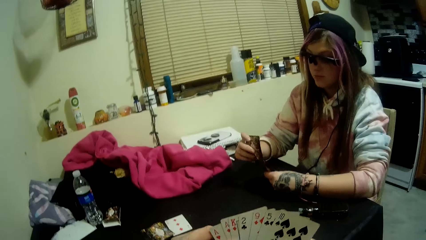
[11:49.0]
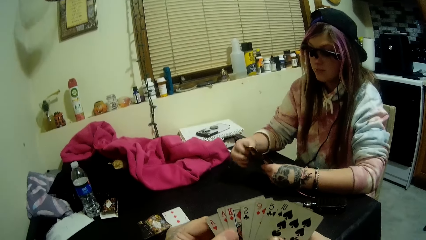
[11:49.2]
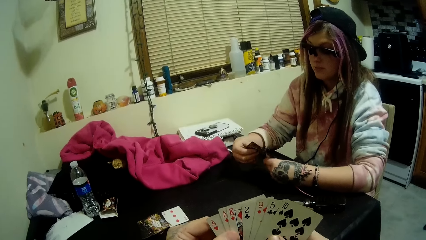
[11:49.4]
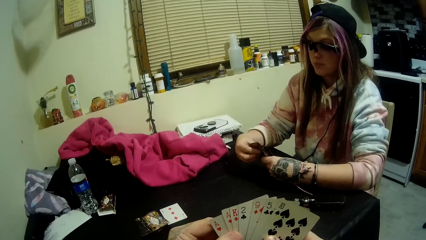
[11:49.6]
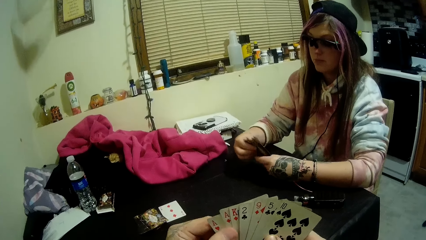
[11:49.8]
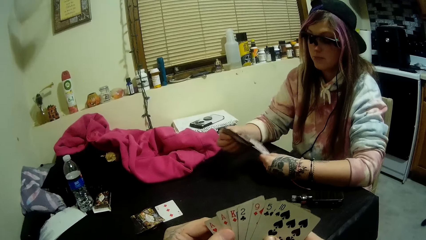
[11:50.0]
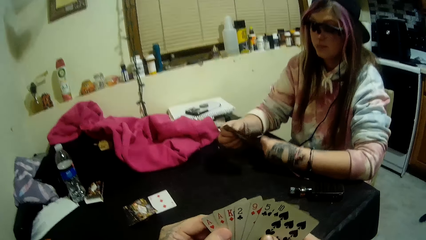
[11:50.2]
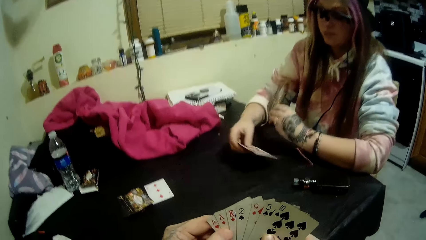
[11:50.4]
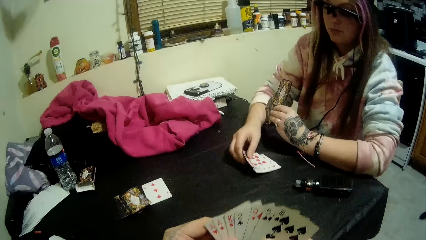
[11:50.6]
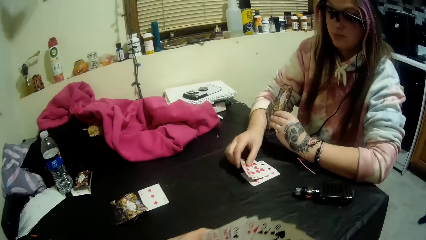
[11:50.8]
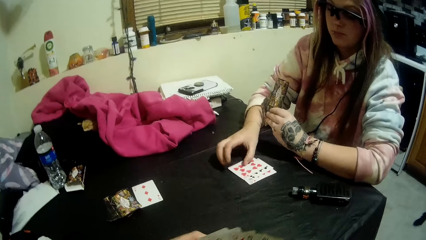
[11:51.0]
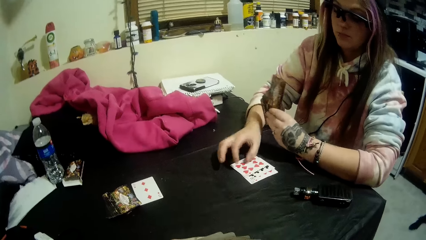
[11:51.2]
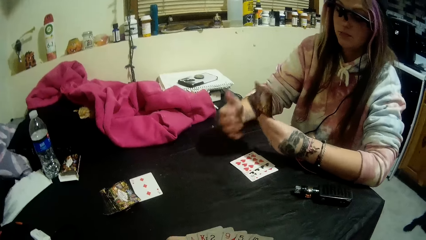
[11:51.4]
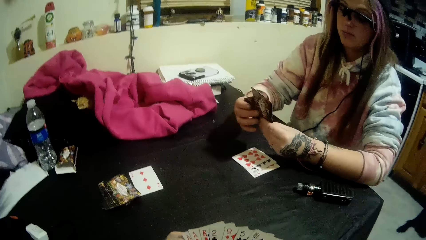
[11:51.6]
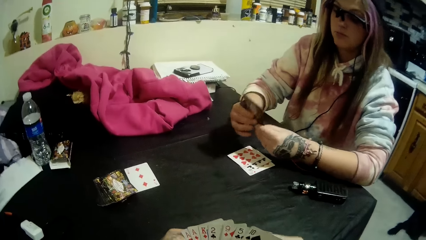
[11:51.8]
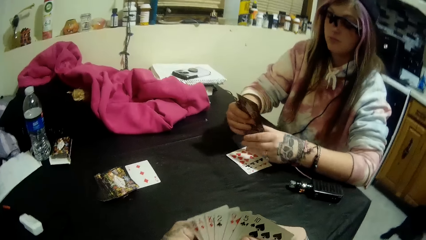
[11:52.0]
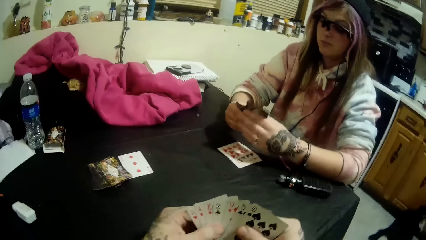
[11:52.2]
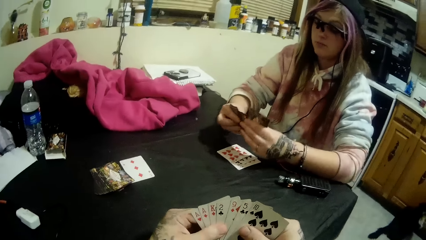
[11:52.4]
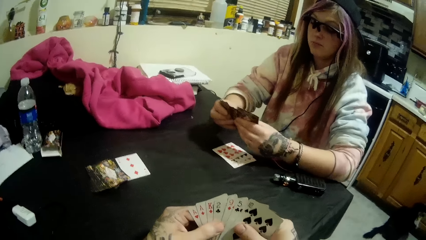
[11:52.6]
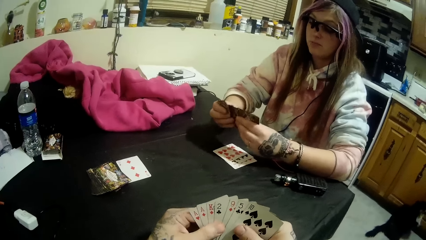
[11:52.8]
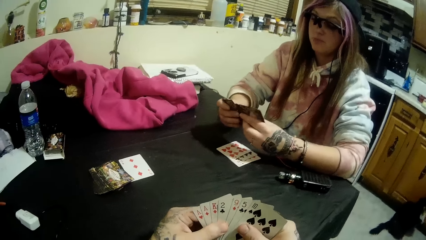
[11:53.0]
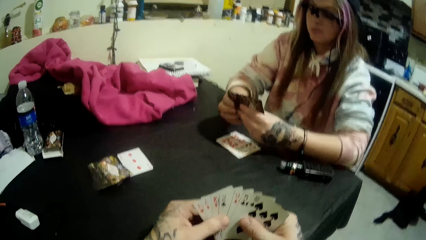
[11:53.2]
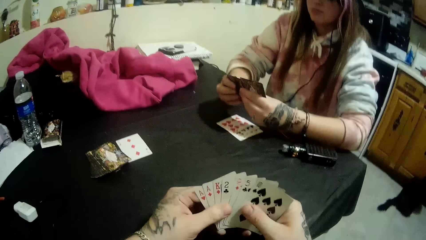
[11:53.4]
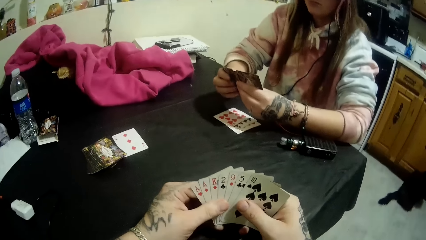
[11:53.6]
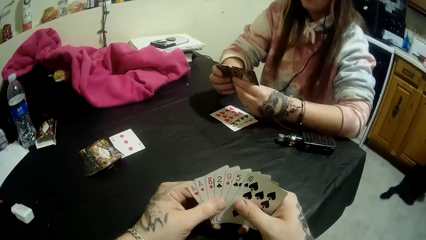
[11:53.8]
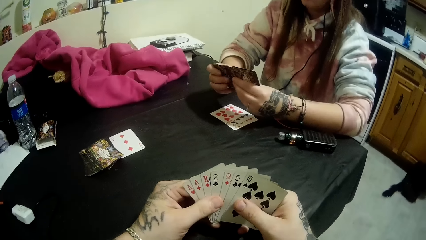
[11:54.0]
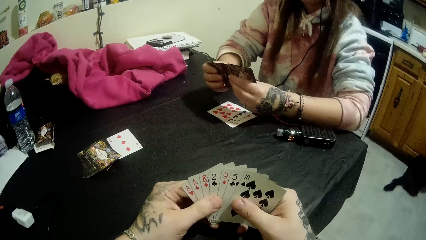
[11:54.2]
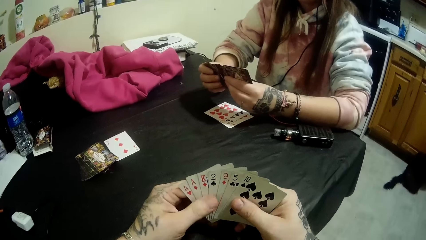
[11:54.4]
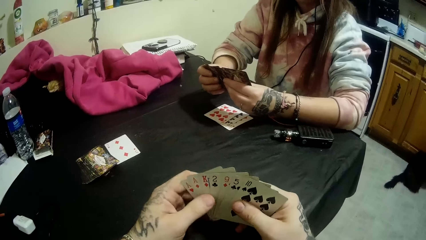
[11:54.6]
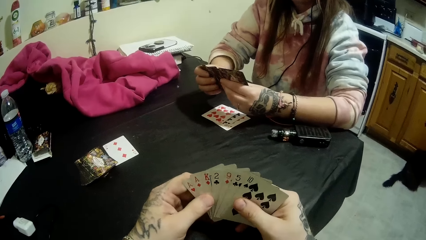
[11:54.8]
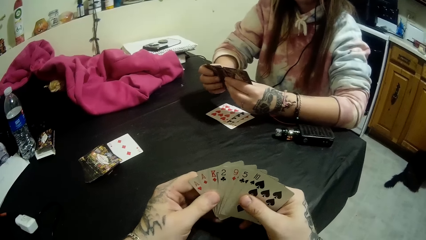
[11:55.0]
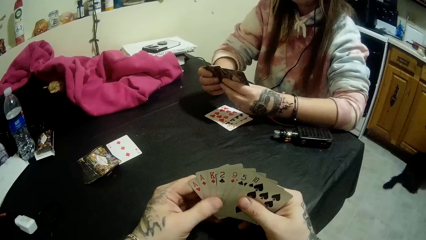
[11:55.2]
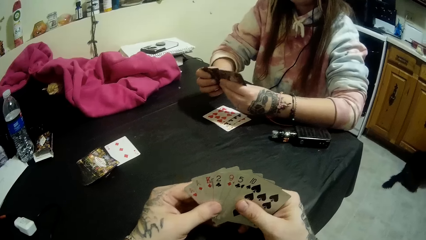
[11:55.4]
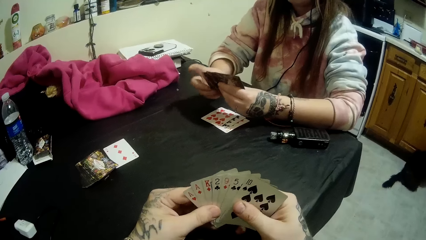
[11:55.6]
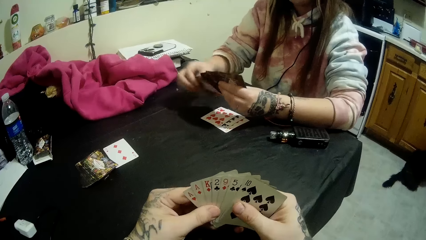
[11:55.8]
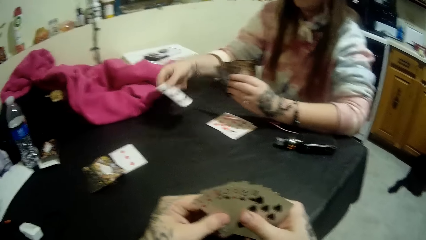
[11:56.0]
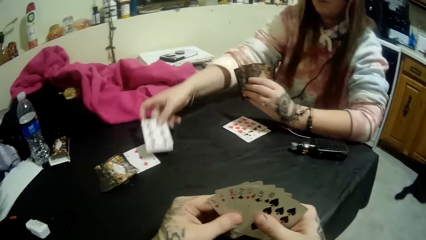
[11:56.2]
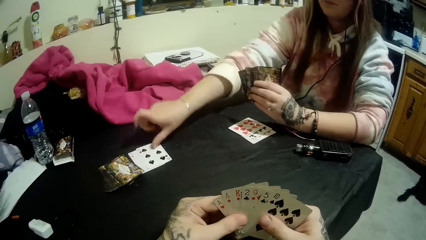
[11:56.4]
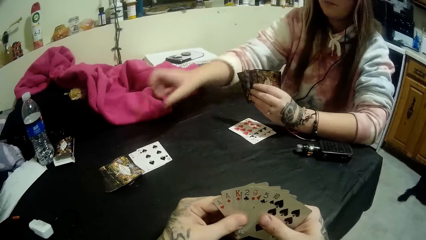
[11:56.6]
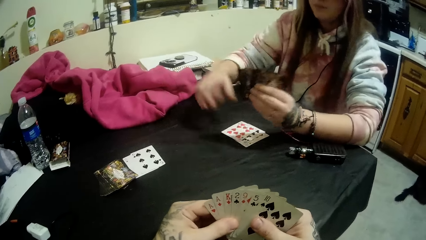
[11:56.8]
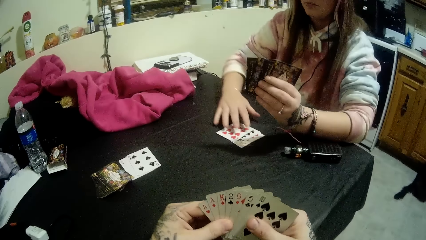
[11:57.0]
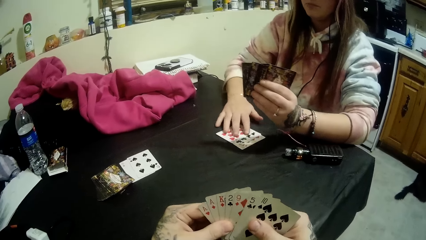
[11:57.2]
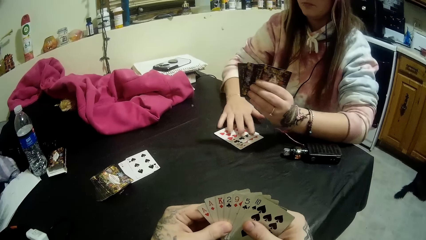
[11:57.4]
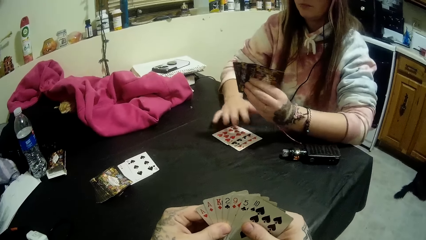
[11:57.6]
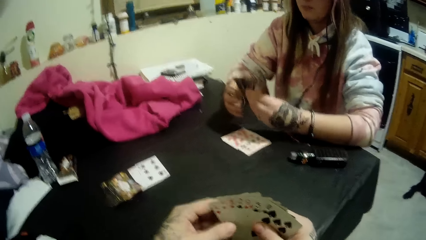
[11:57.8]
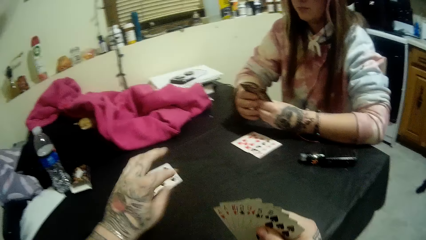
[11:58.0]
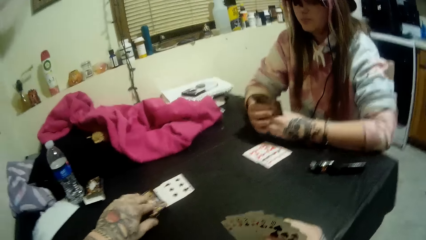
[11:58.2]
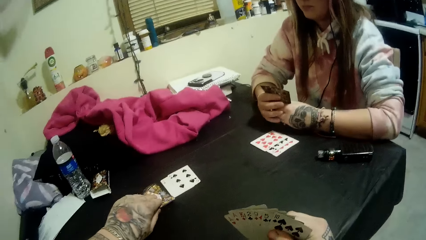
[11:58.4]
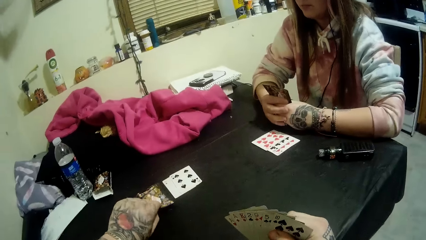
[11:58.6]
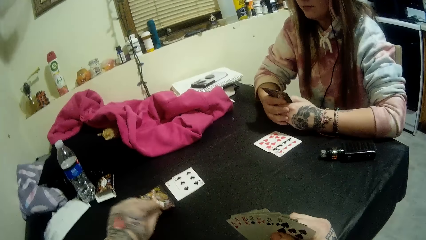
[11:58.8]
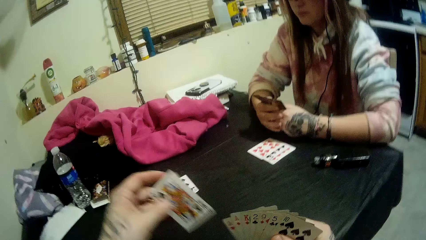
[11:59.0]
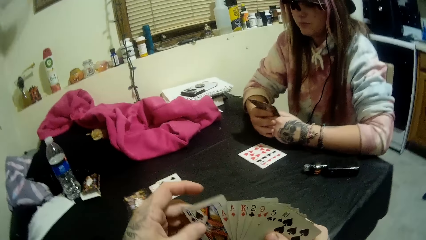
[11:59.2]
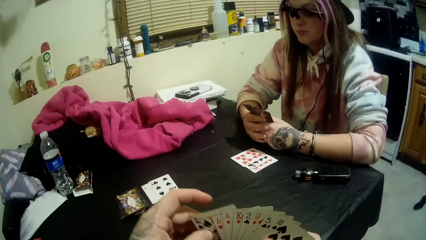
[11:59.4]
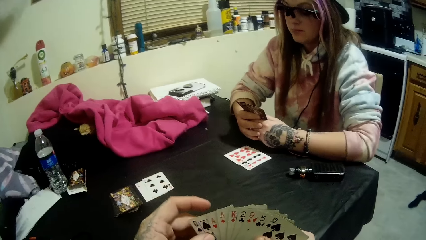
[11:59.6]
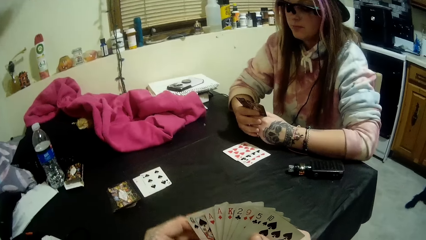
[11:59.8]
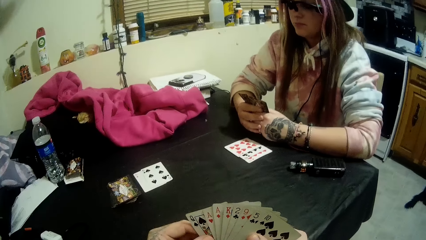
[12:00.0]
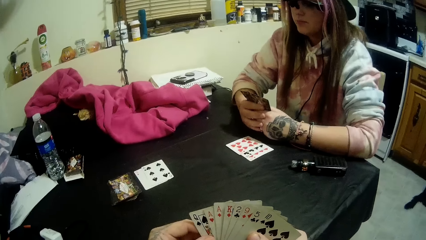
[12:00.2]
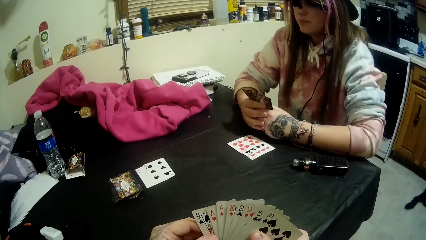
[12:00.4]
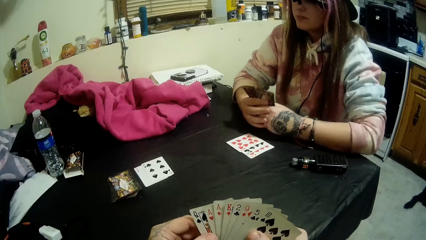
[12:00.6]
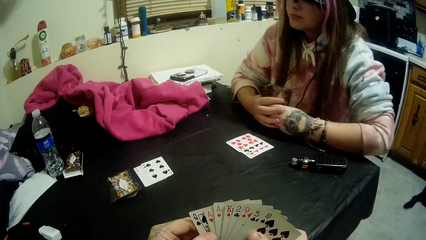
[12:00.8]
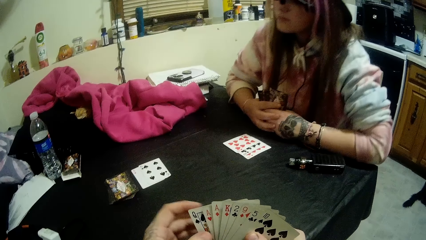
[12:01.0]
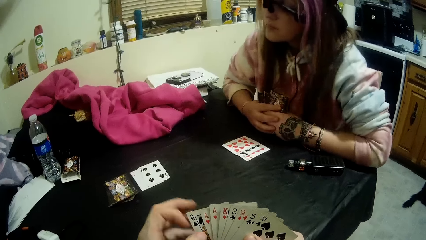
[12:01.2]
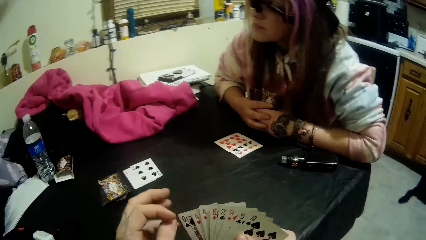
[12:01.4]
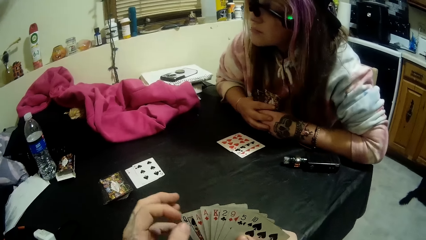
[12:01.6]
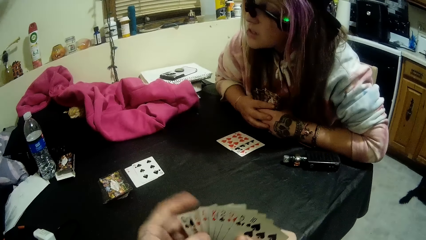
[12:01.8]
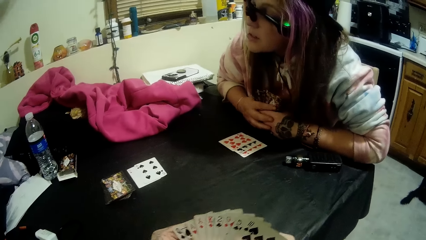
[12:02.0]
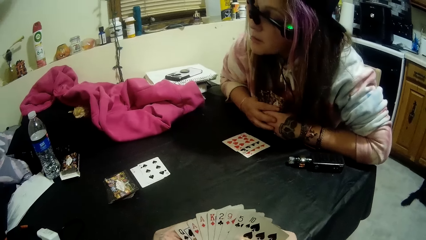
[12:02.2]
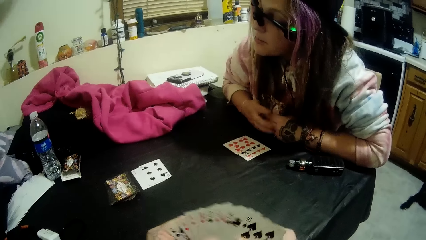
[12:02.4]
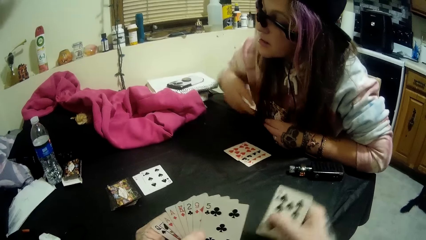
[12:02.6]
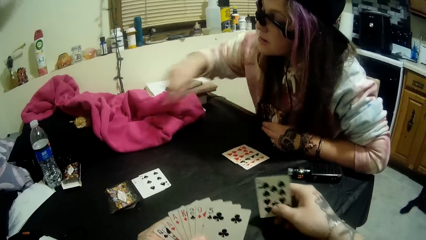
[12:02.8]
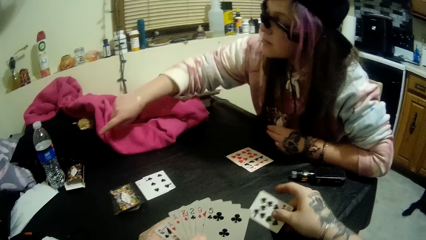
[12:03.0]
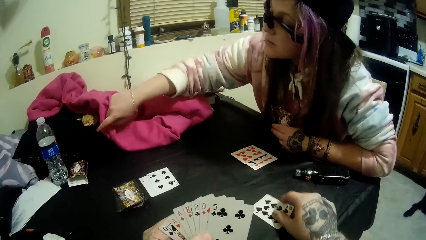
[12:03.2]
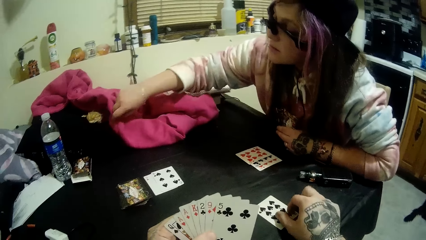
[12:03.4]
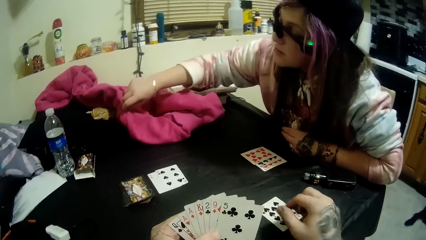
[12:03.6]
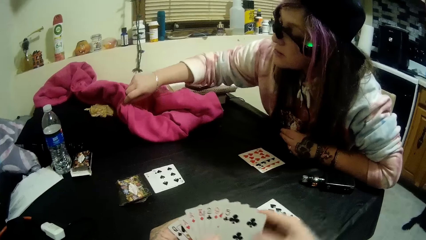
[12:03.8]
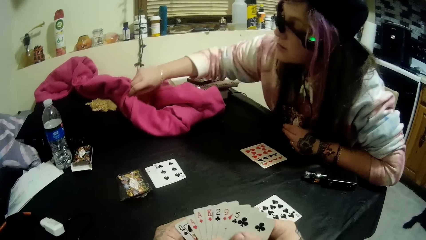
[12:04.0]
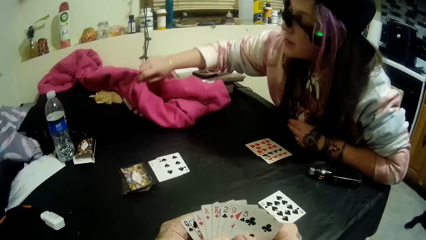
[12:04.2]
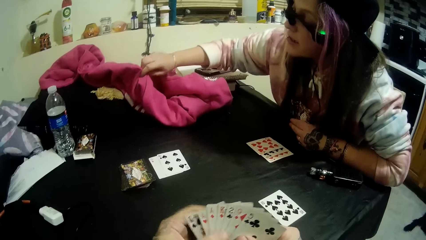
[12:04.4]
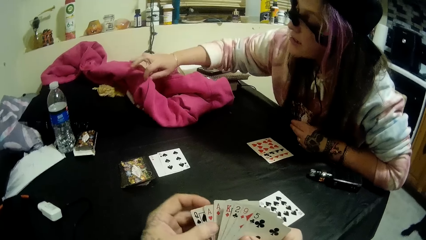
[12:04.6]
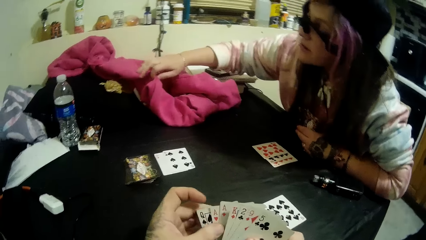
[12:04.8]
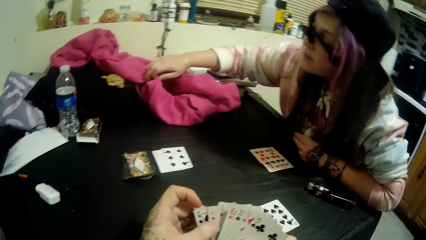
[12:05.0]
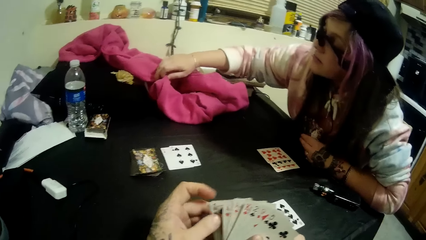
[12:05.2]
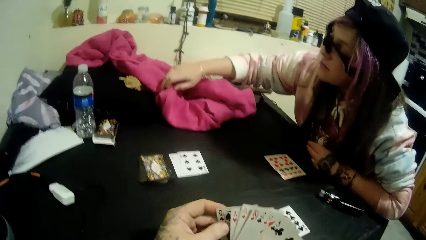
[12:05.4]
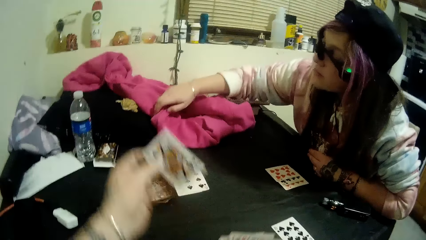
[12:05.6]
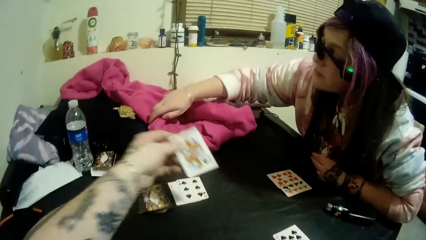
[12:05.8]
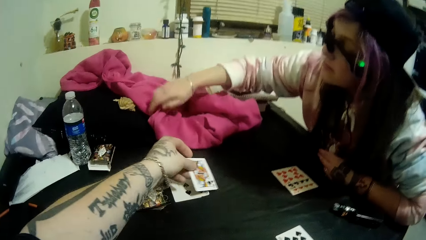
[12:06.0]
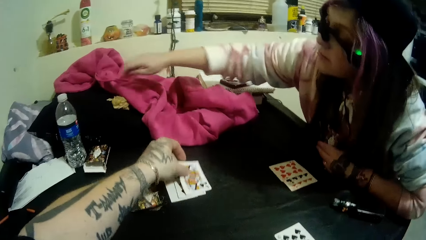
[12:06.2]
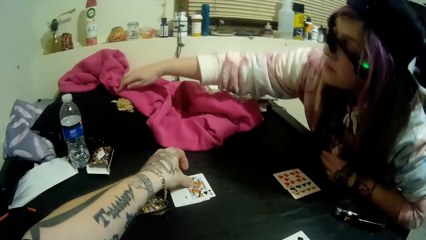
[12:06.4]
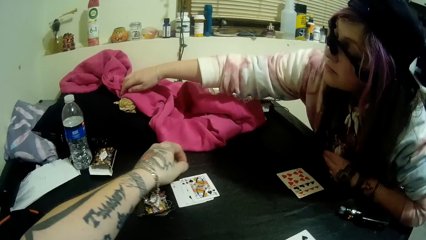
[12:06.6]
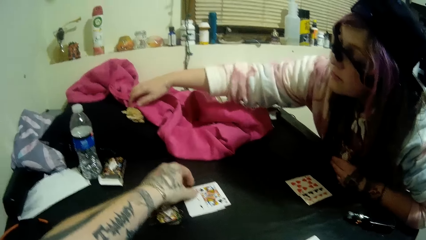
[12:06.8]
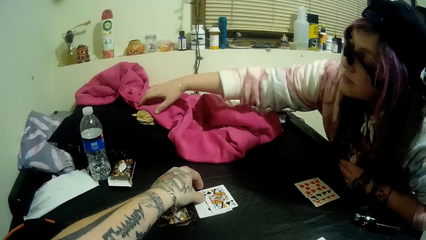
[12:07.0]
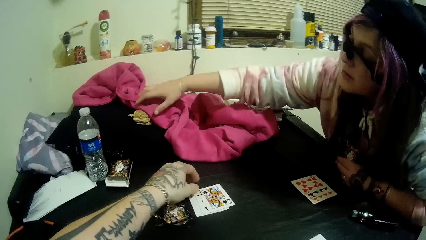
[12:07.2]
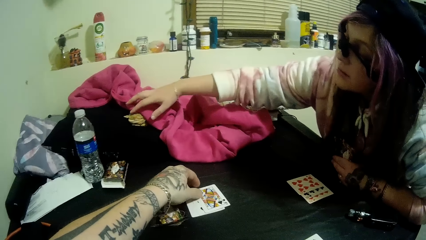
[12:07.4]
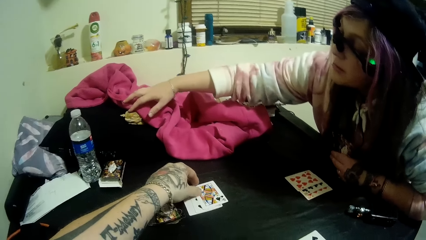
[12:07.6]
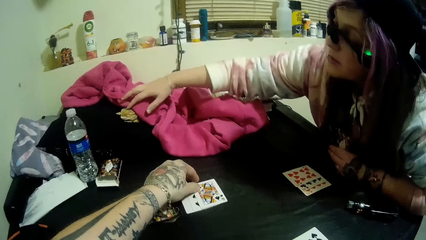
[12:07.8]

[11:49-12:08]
The lady holds the cards with both hands. She drops three cards on the table with her right hand. She drops another card onto the table with her right hand beside the stack of cards. She places her right hand onto the three cards on the table. She holds the cards in her left hand with both hands. The camera wearer picks a card from the stack of cards with his left hand. He holds the cards in his right hand with both hands. He drops a card on the table with his right hand. The lady touches her shawl. The camera wearer touches a playing card. He drops another card onto the table beside the stack of cards with his left hand. The lady pulls a pink cloth on the table with her right hand.
